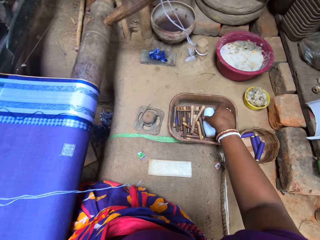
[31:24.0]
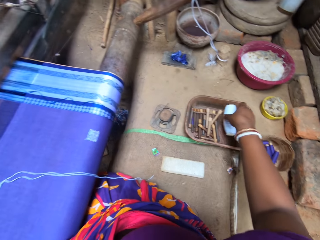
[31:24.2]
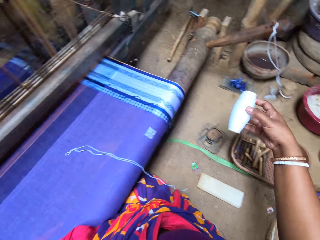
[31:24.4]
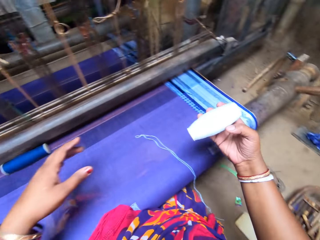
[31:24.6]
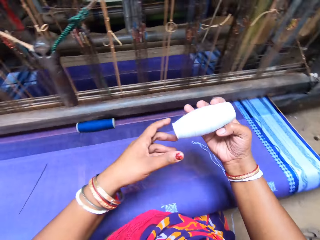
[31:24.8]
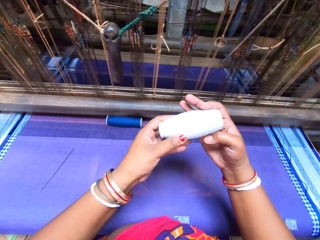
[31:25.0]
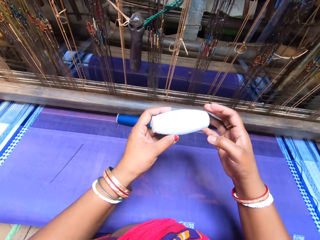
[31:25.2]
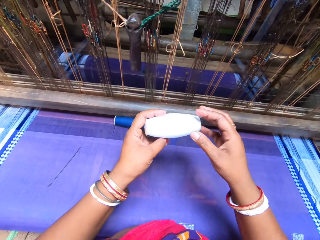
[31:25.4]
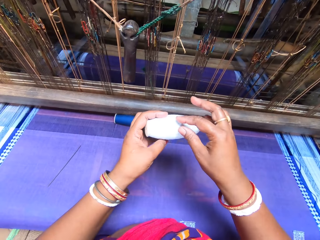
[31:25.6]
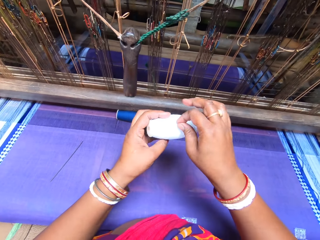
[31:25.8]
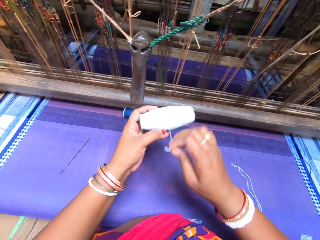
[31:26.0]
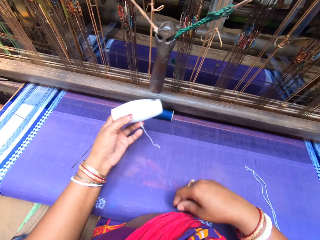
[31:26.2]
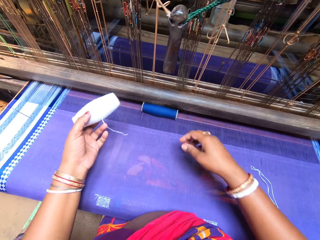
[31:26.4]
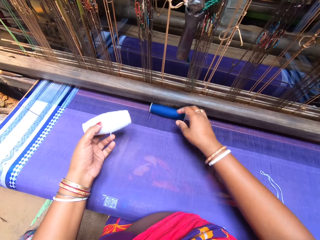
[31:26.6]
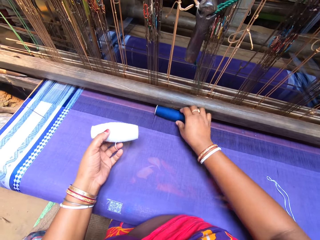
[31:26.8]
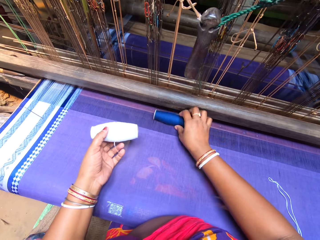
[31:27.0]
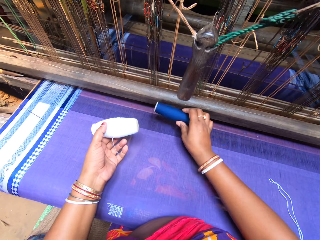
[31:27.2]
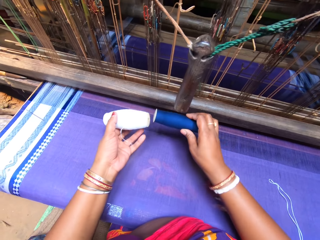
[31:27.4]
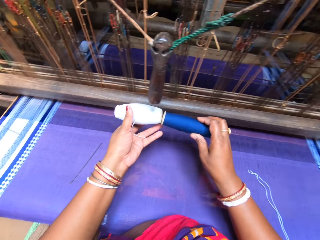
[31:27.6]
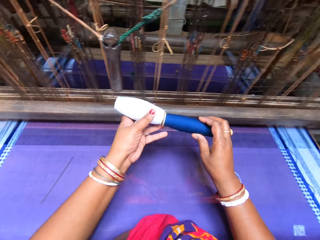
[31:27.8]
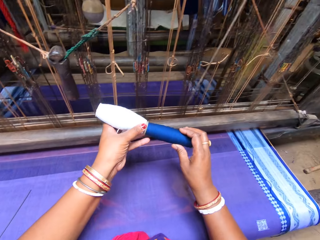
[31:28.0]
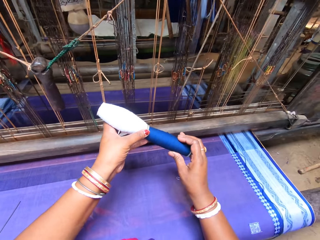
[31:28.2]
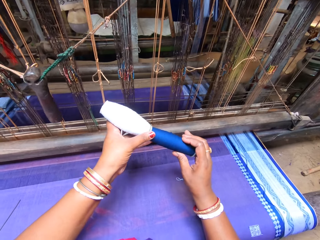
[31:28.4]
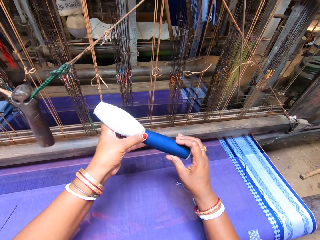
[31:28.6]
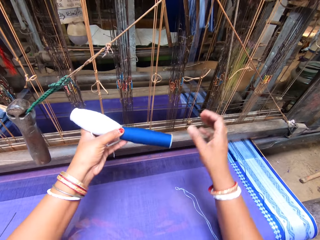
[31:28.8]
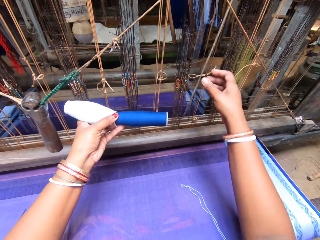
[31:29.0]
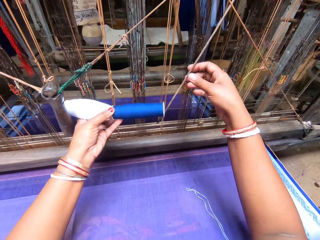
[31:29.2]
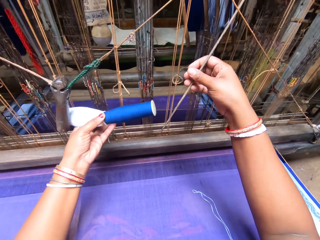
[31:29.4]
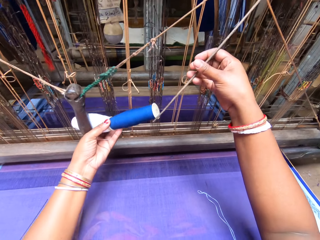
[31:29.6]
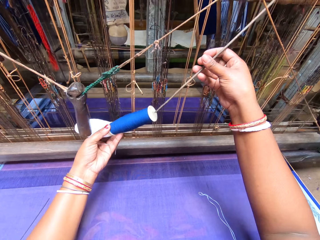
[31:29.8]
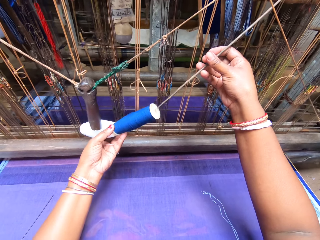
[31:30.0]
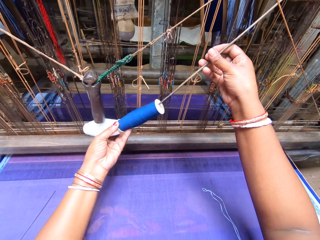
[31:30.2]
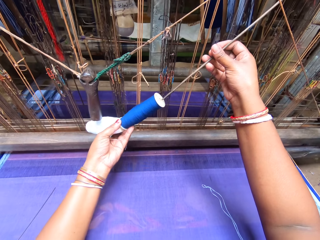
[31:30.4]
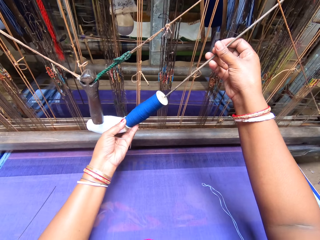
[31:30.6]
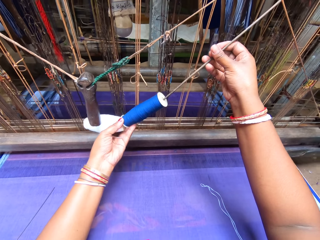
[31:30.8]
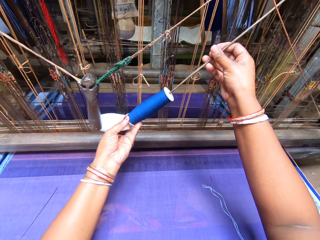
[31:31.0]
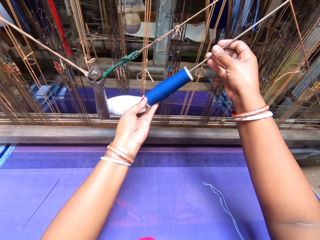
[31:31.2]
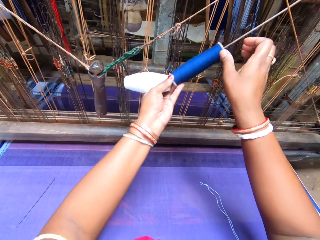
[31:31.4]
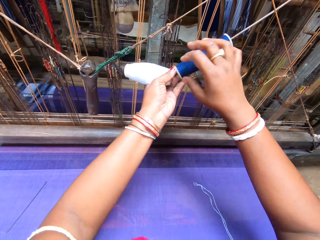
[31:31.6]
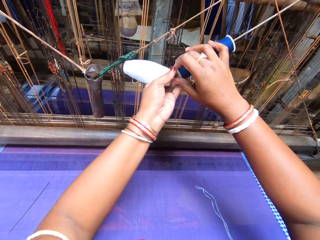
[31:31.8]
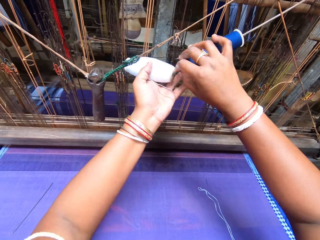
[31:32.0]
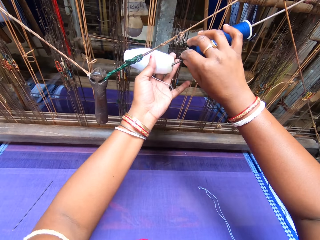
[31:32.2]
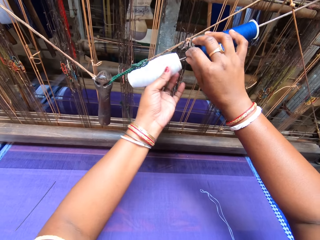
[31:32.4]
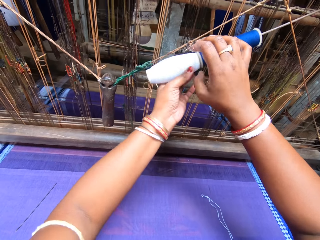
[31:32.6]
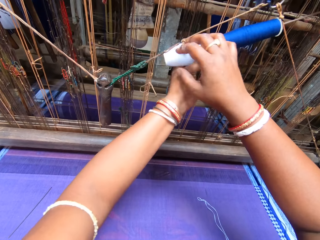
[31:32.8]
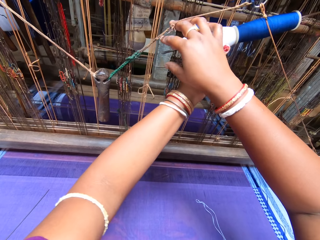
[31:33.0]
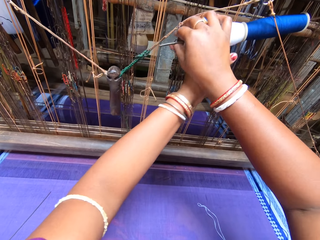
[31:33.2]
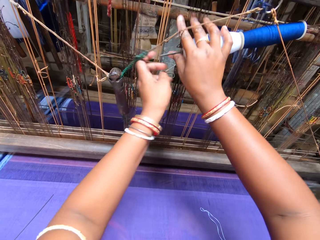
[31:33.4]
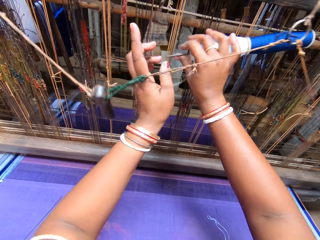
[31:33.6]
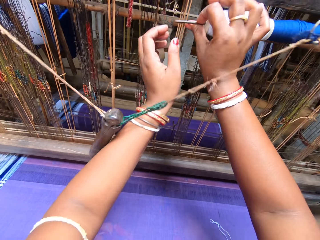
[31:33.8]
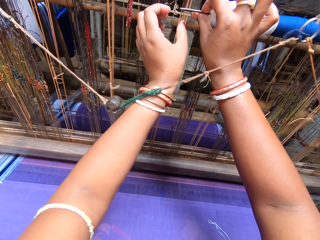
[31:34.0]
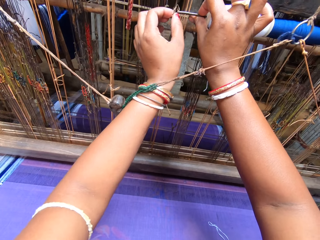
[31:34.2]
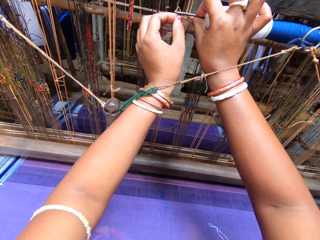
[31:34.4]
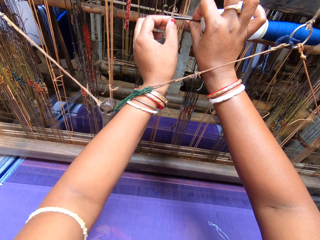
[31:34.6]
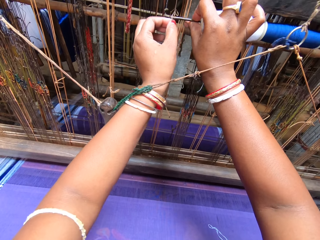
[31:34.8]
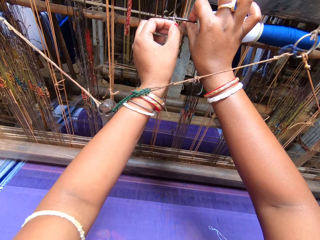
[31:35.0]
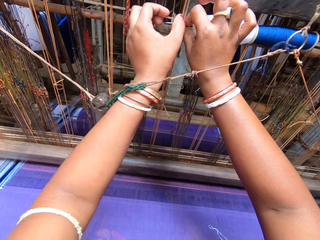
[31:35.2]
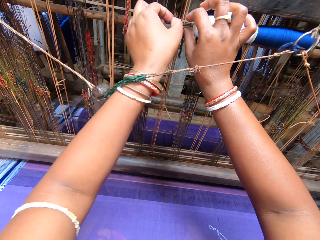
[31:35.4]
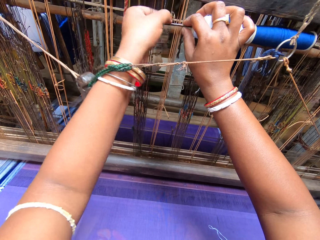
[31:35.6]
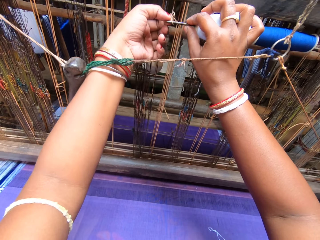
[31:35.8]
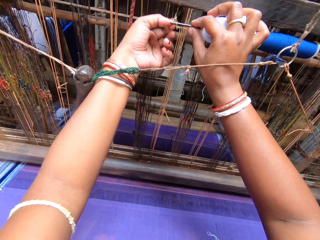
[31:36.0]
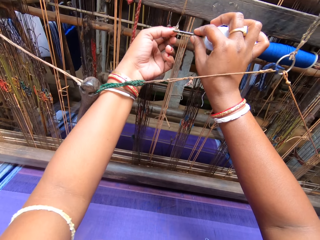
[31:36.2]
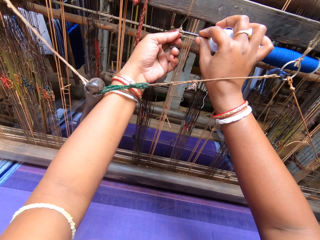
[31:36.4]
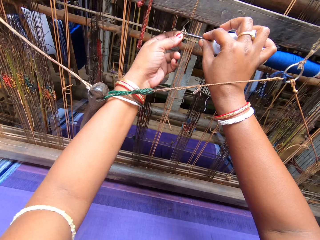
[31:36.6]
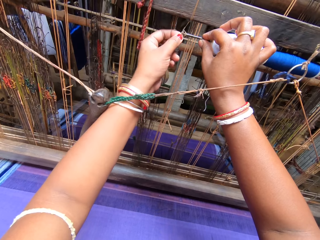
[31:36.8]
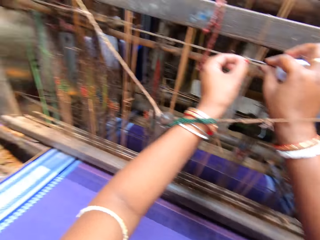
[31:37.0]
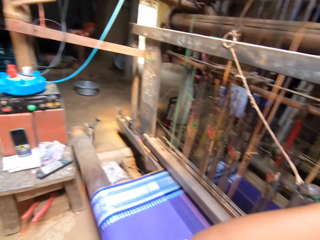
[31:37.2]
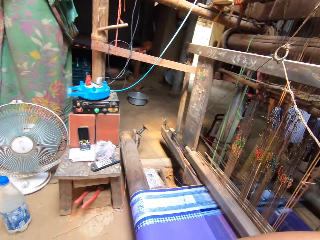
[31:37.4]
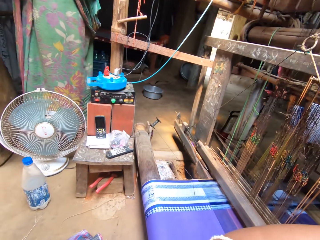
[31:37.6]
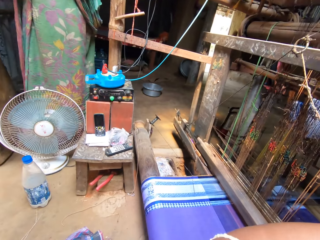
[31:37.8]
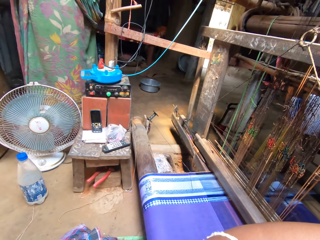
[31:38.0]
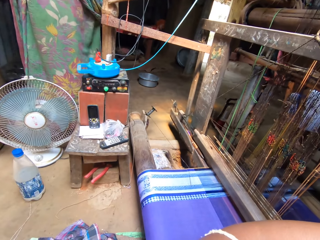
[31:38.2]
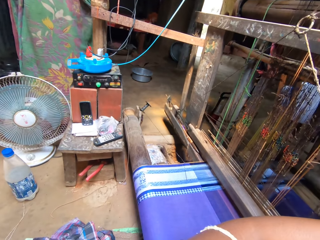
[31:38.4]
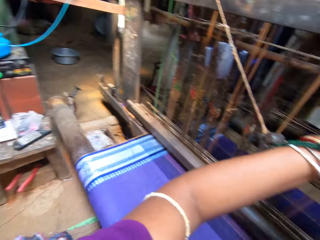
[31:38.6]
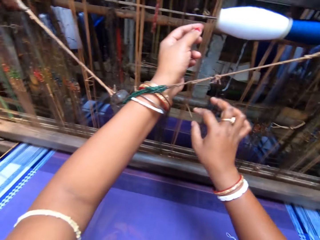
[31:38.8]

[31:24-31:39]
The camera wearer picks up a white warp yarn or thread roll from a plate with her right hand. She holds the white warp yarn with both hands. She places the thread roll in her left hand. She pulls a thread from the white warp yarn with her right hand. She picks up the blue warp yarn or cylinder from the cloth with her right hand. She places the blue warp yarn and the white warp yarn with both hands. She inserts the thread roll on the cylinder. She holds the metal piece with her right hand. She puts the metal piece inside the blue warp yarn and the white warp yarn with her right hand. She hangs the metal piece on a thread in the reed with both hands. She talks to a woman.

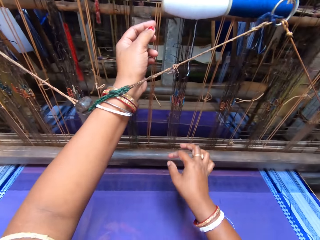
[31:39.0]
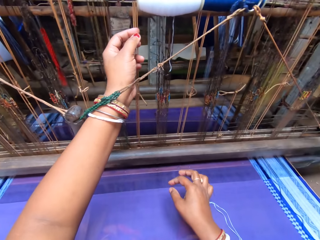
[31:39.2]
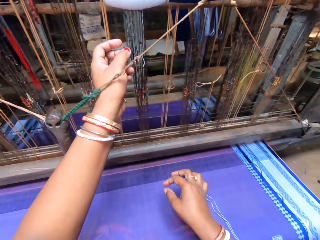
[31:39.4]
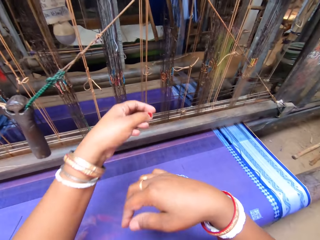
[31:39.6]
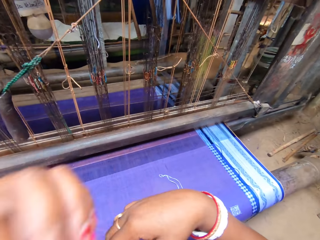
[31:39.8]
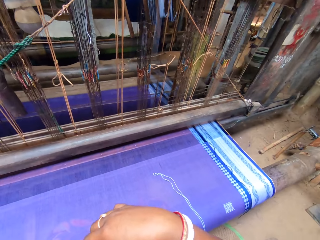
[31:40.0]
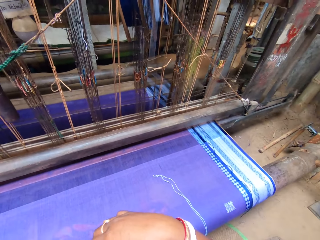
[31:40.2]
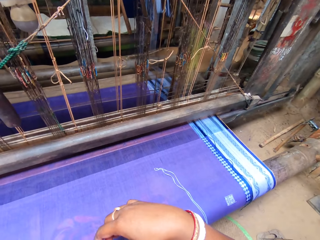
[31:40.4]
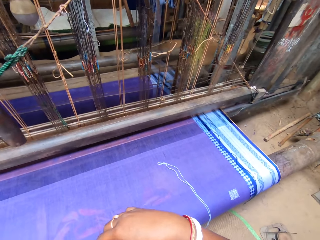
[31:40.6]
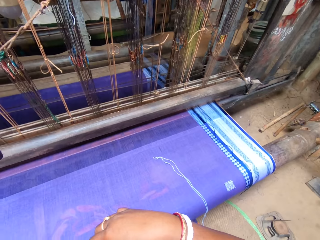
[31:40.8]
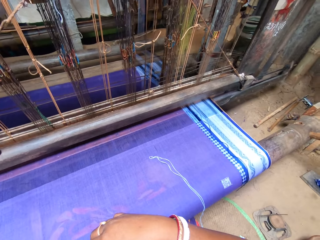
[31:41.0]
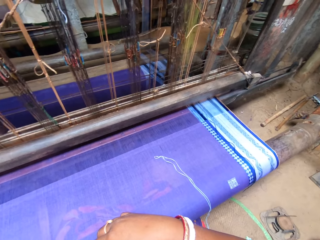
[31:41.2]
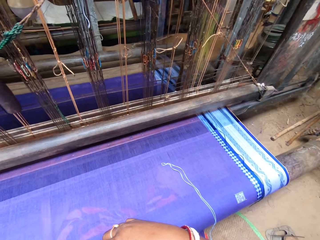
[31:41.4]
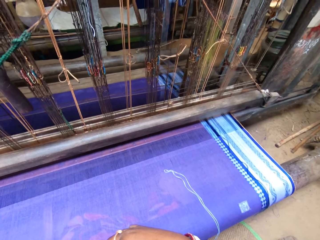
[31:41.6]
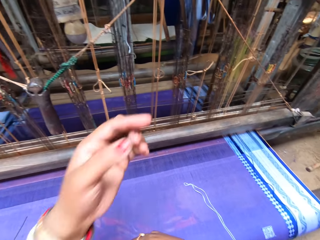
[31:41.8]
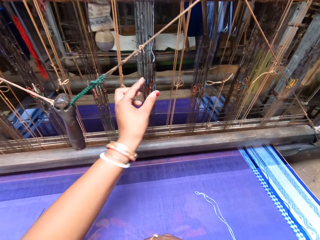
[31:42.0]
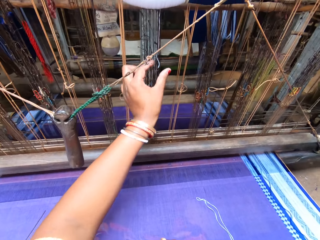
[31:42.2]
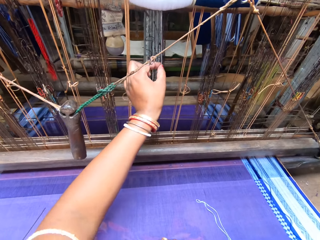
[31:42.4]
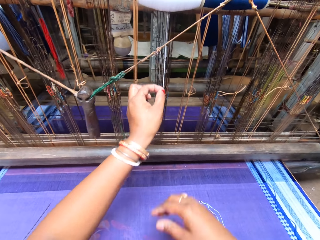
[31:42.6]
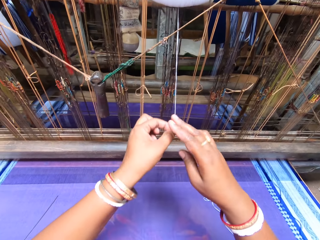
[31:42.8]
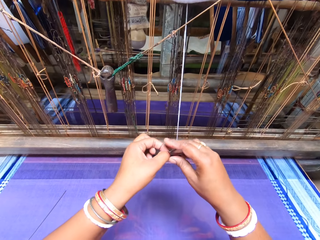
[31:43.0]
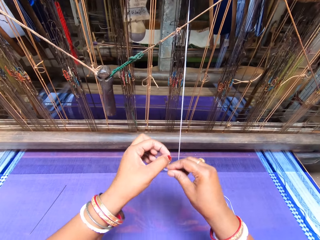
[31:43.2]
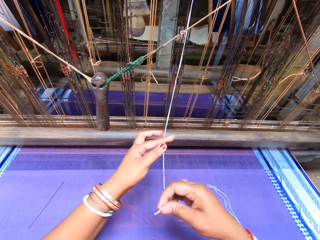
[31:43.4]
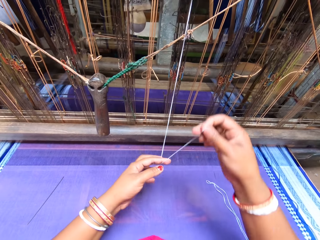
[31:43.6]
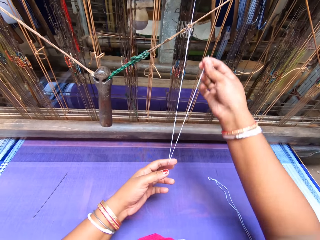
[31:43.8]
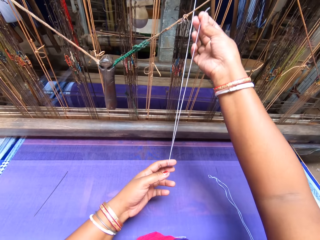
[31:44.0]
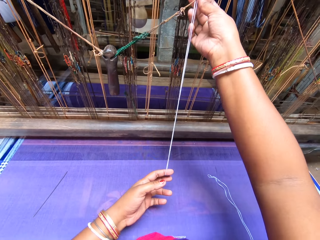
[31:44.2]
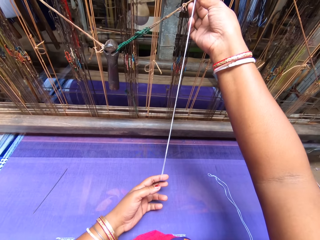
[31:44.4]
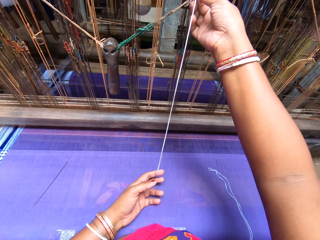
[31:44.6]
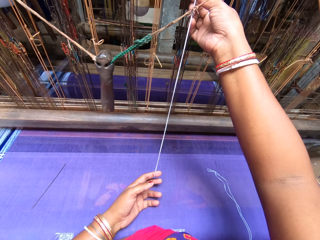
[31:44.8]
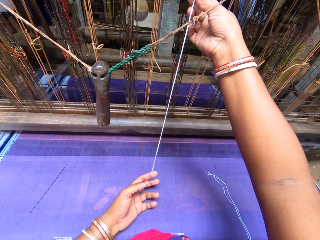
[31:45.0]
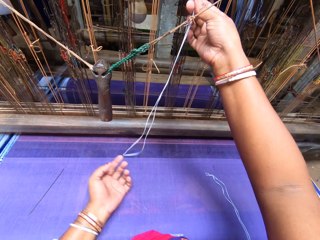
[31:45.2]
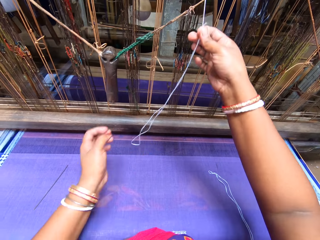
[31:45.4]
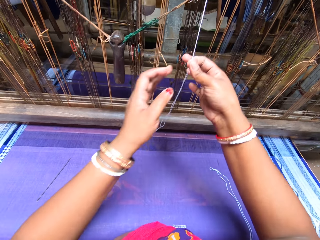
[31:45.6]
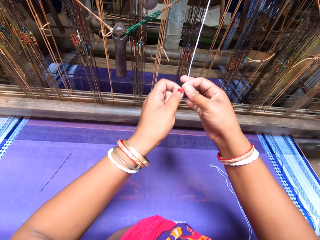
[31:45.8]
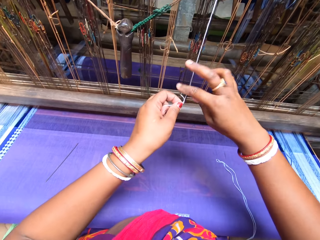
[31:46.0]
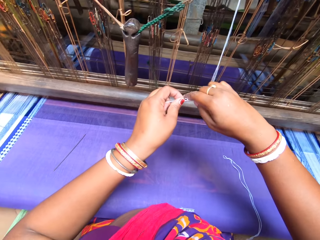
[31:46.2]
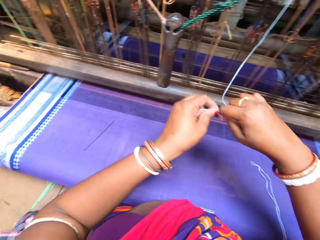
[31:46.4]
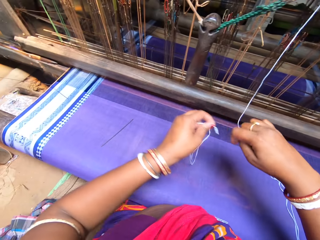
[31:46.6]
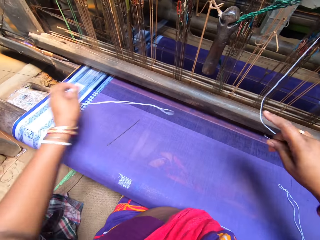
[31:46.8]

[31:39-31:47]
The camera wearer fixes the camera. She pulls a double length thread from the white warp yarn with both hands. She folds the thread, aligns the thread and pulls on the thread. She cuts the double length thread from the white warp yarn with her right hand.
